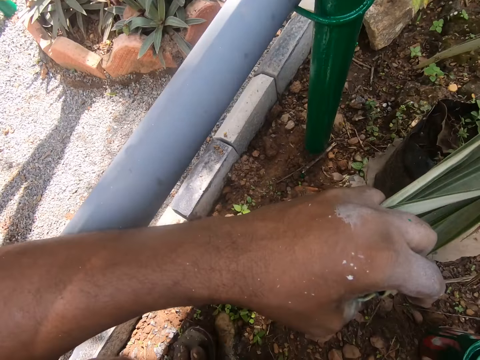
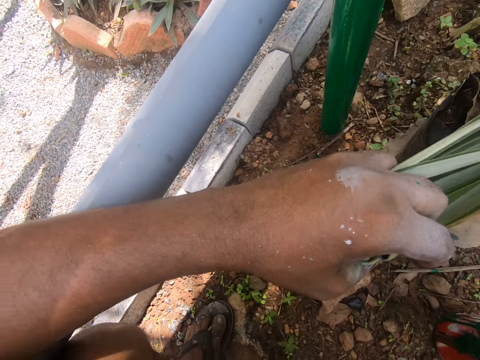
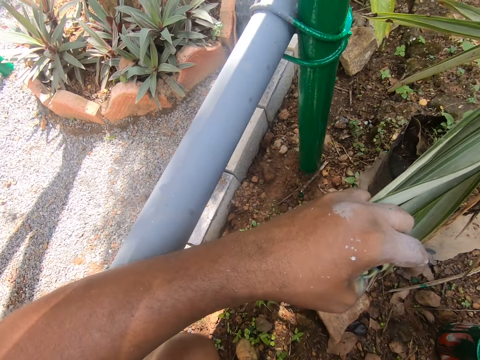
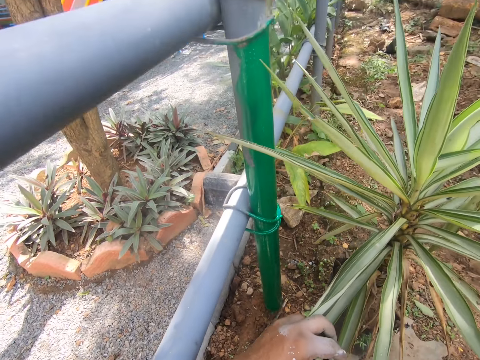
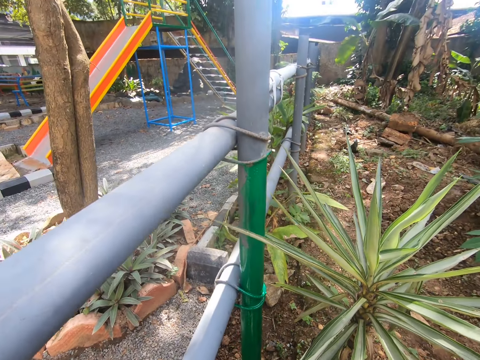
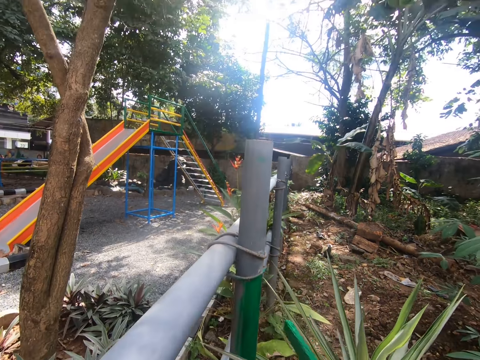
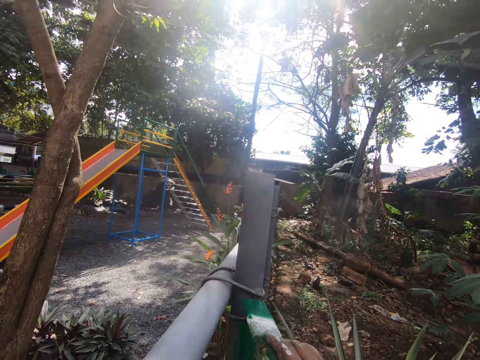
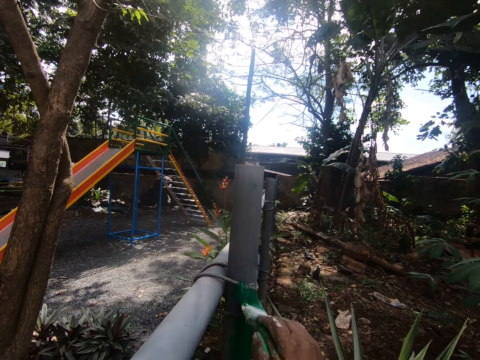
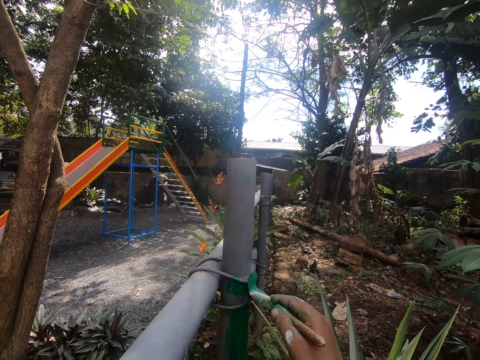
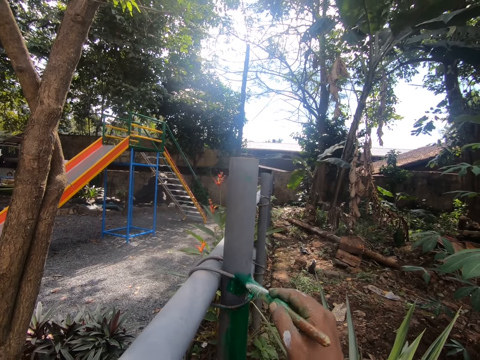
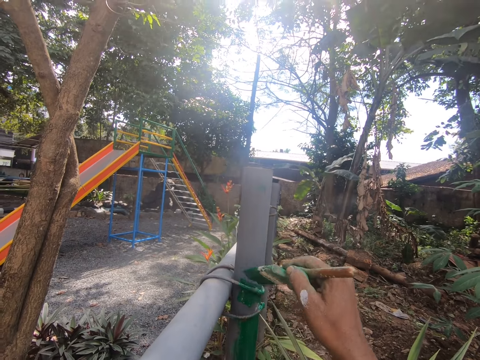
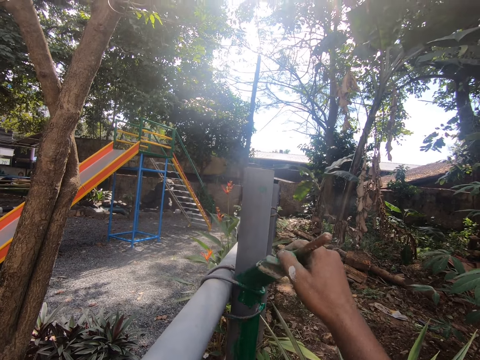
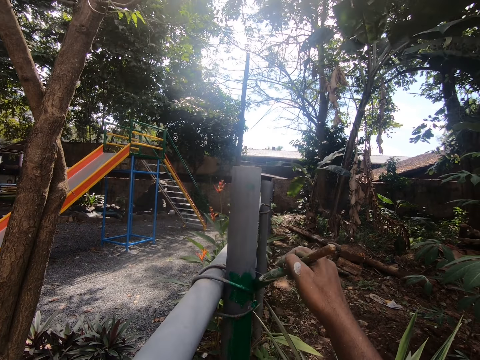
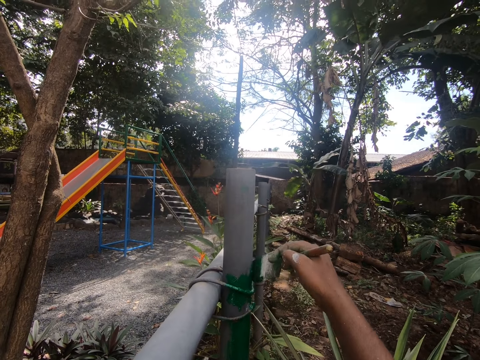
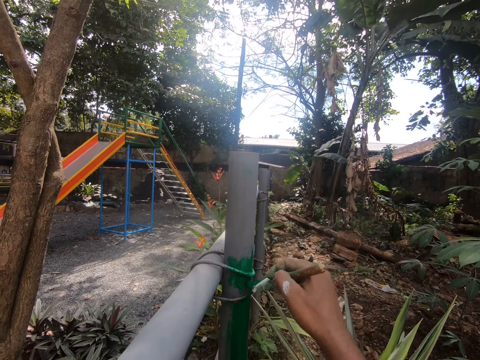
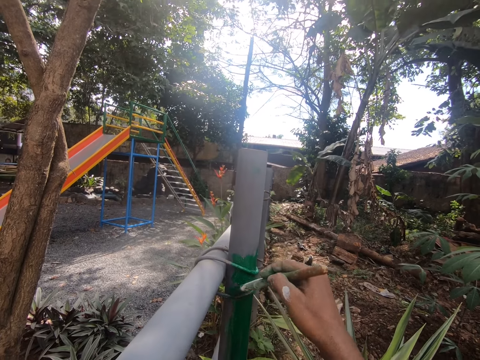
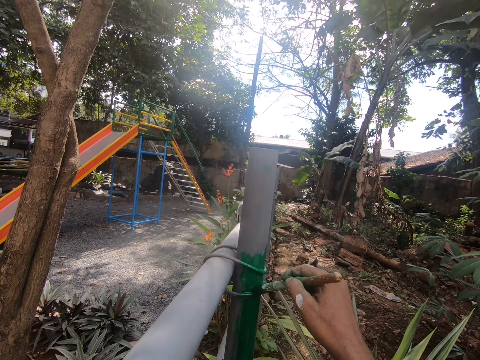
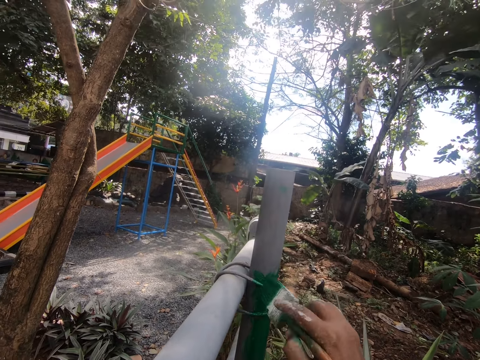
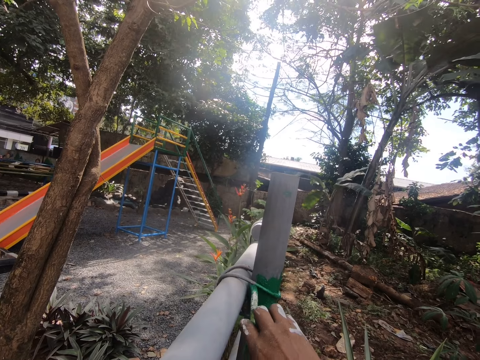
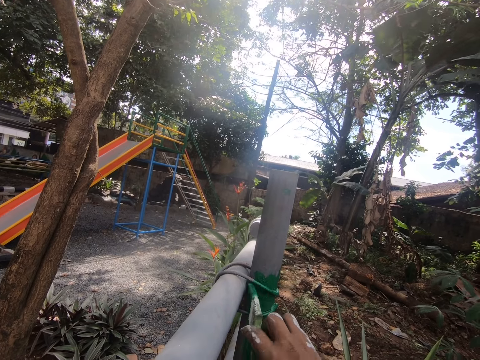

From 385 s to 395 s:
The camera wearer holds a flower. They paint a pipe.

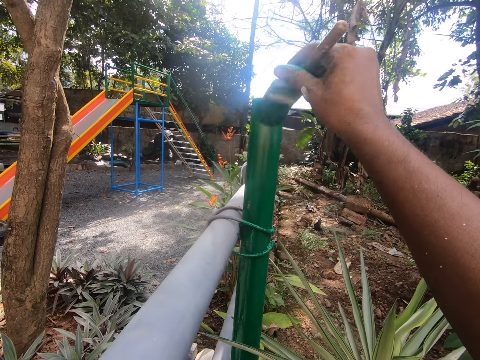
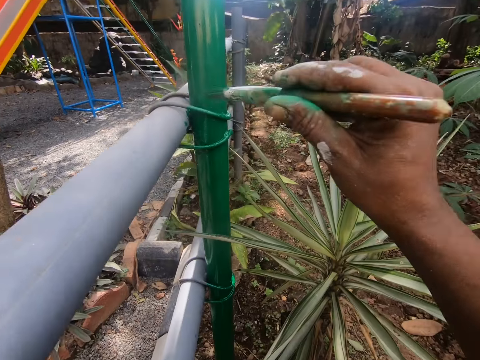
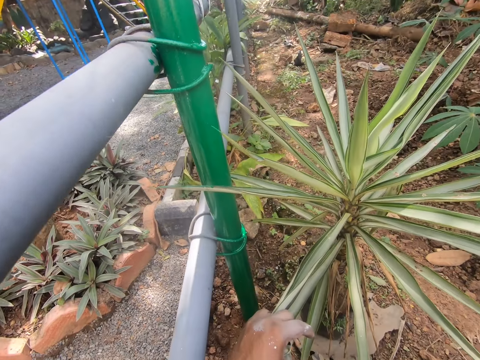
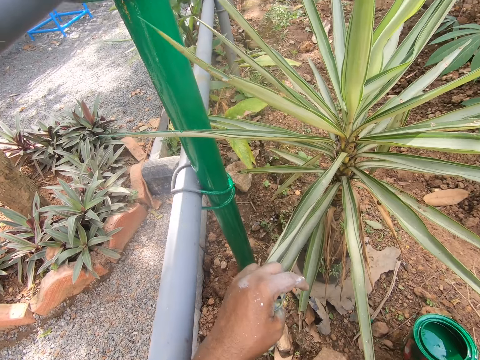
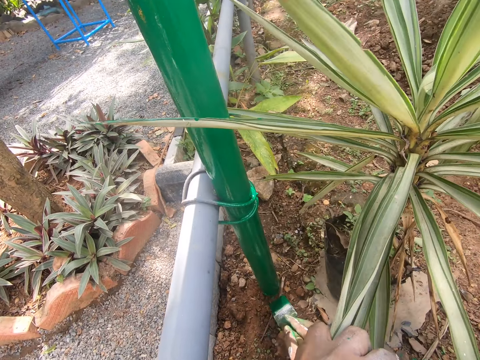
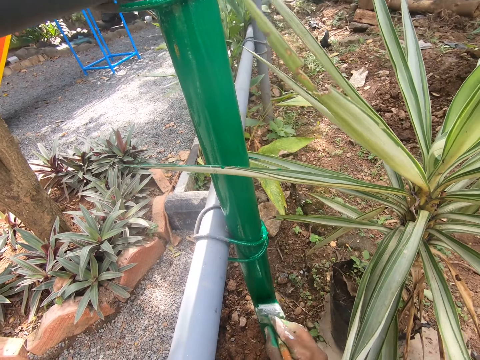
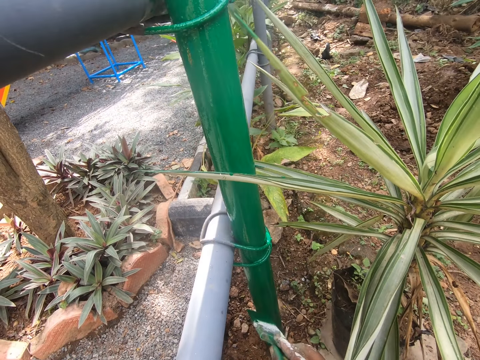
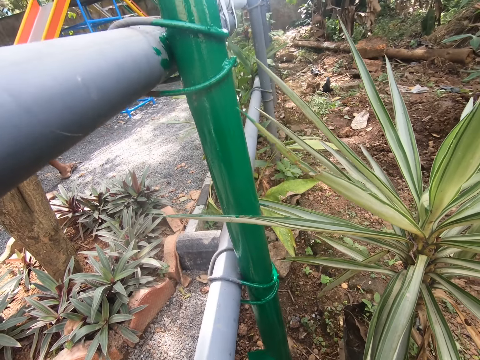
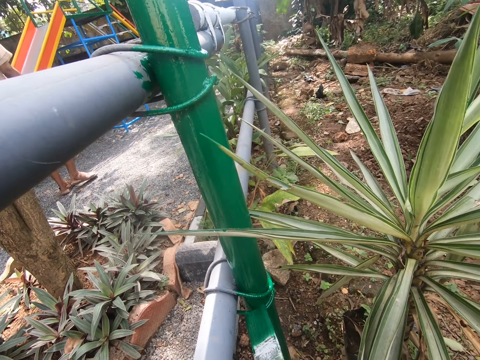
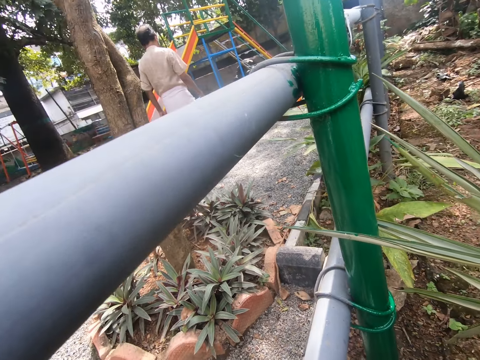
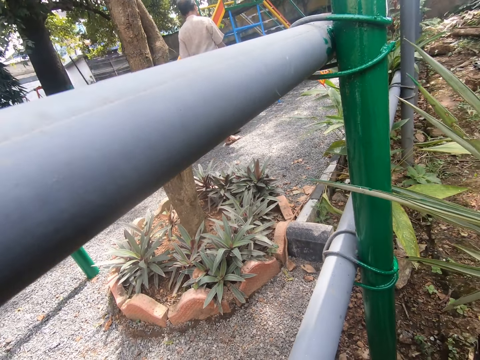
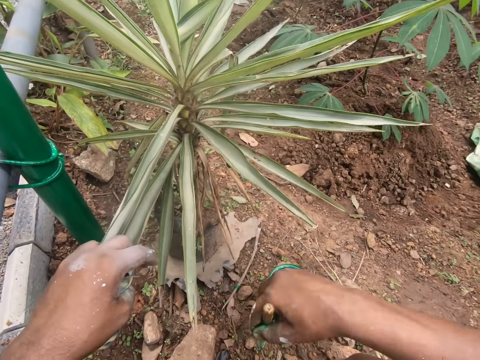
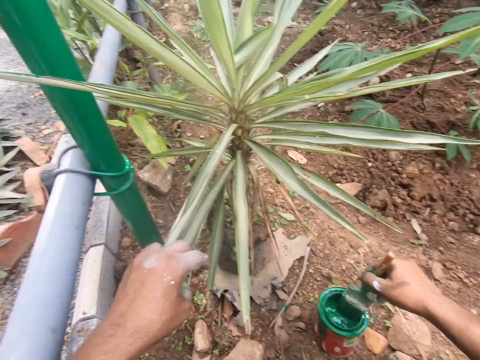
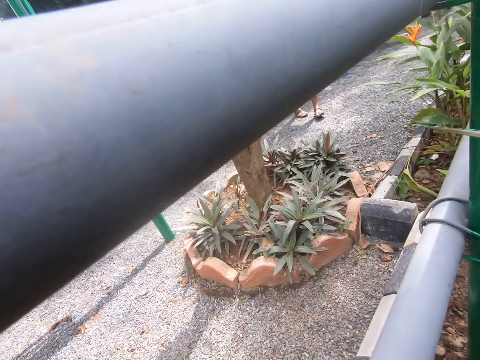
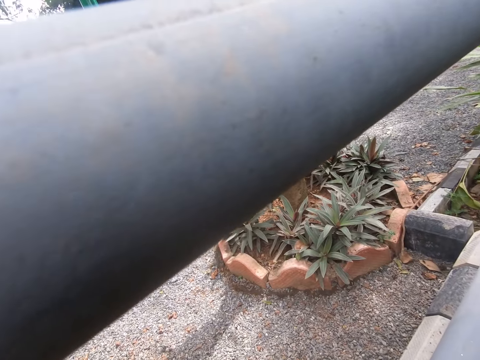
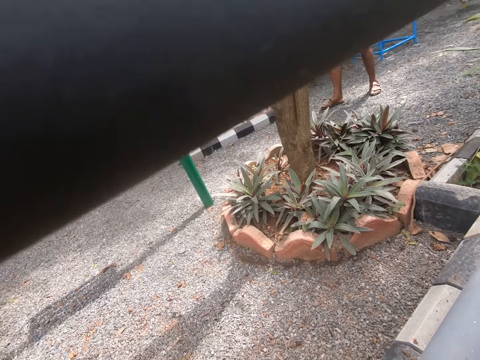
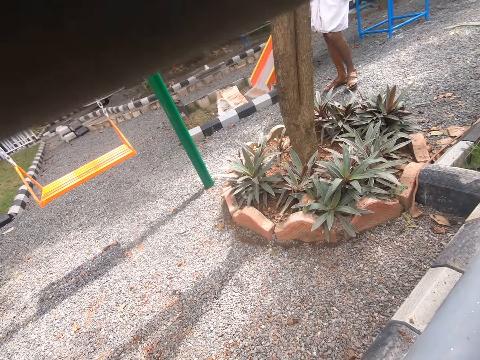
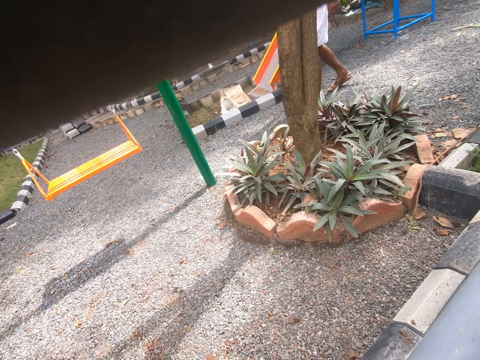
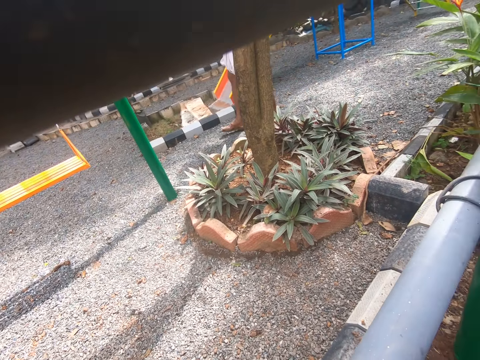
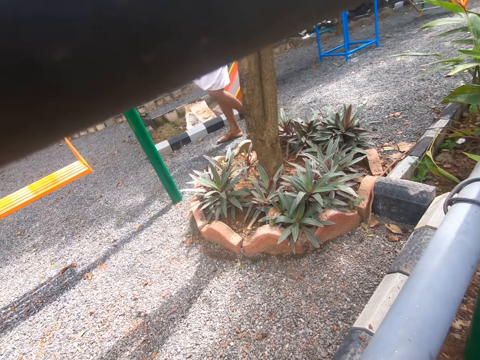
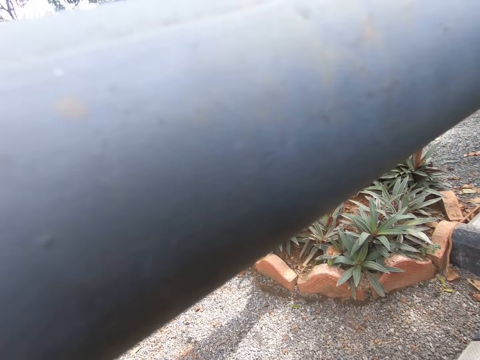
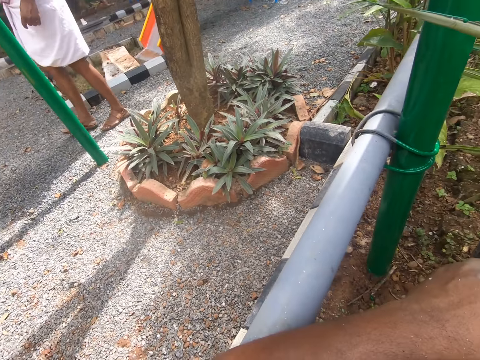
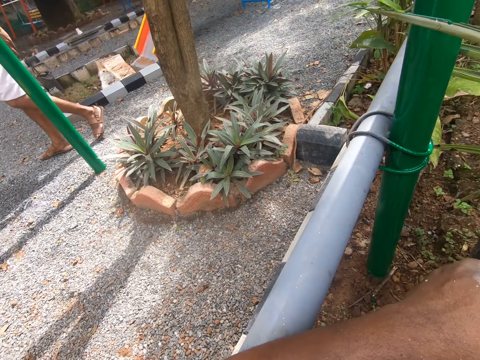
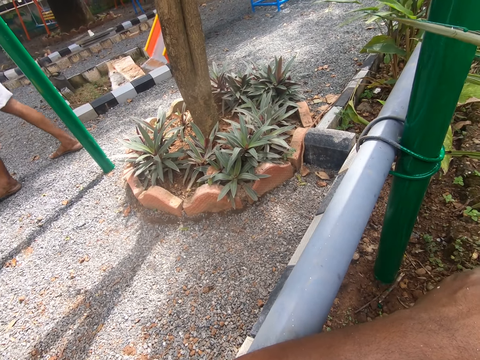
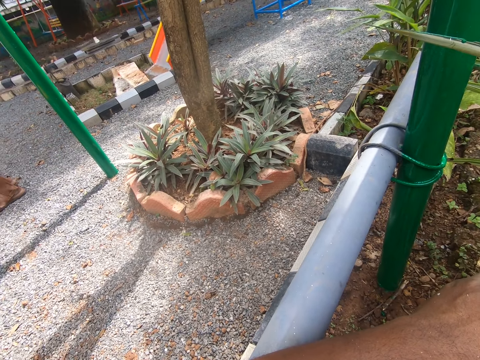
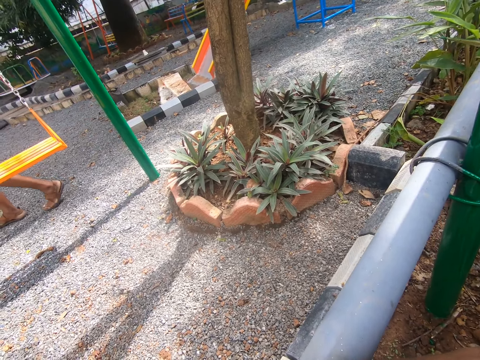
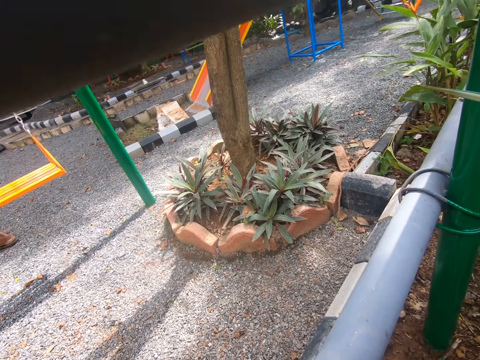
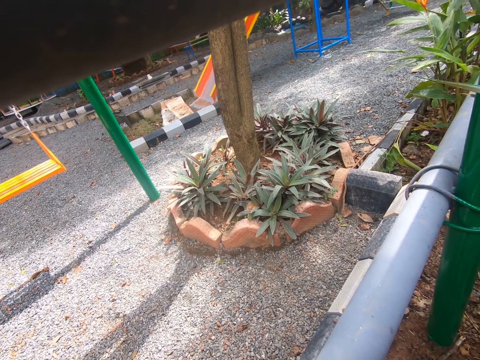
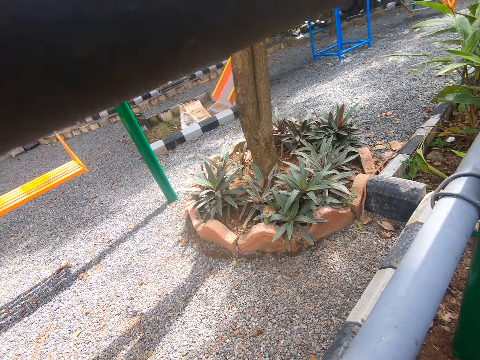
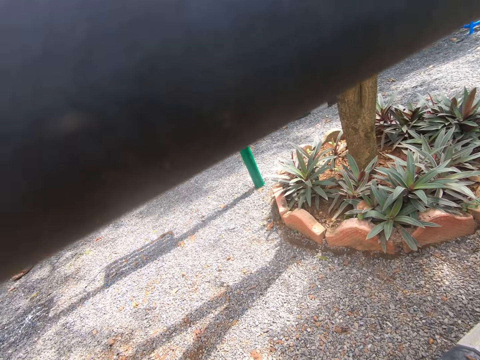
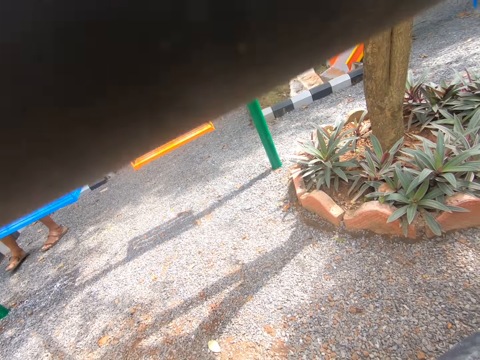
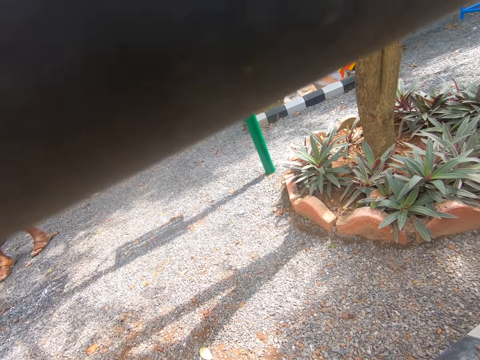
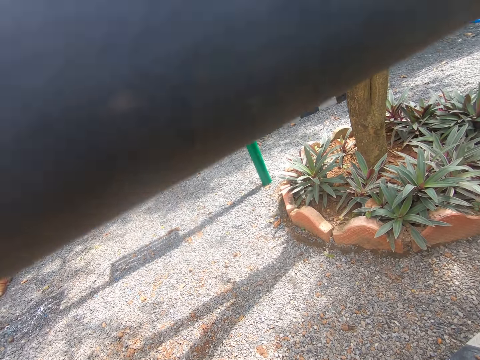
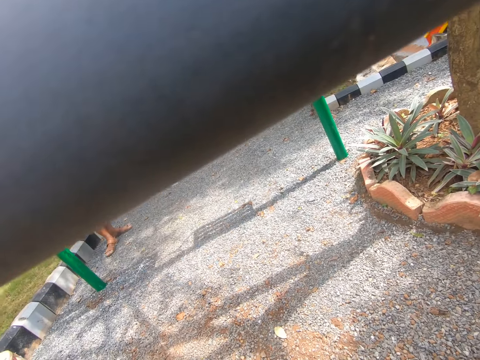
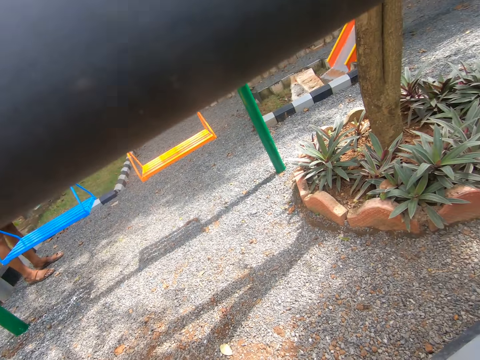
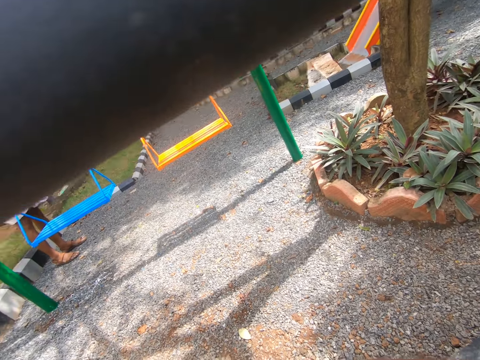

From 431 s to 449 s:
The camera wearer looks around.
